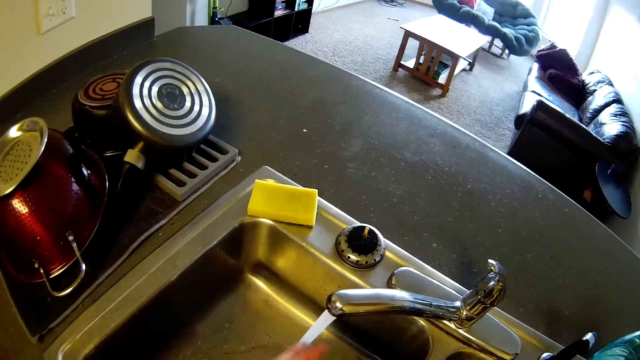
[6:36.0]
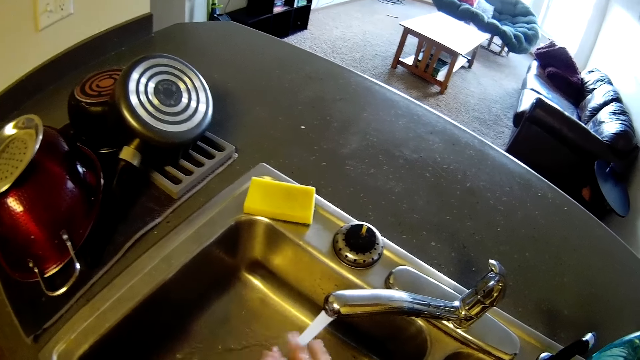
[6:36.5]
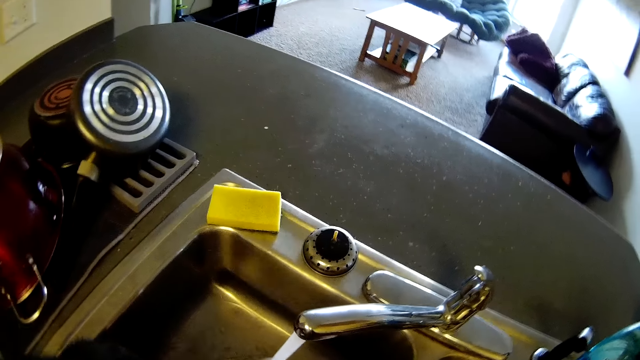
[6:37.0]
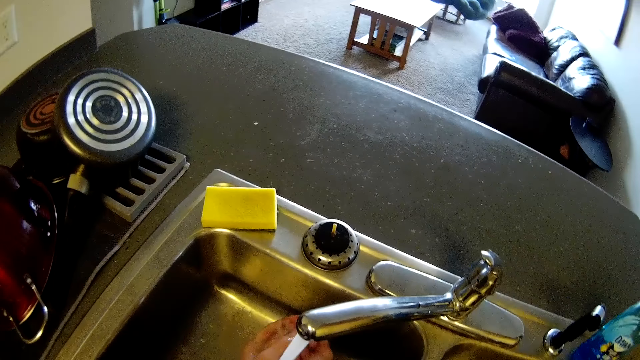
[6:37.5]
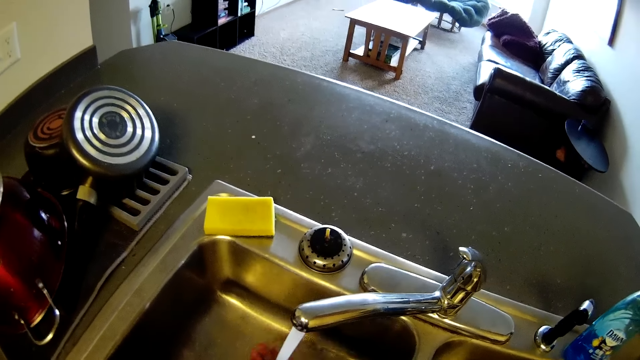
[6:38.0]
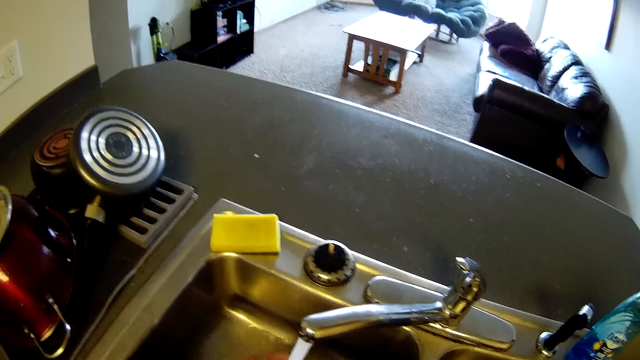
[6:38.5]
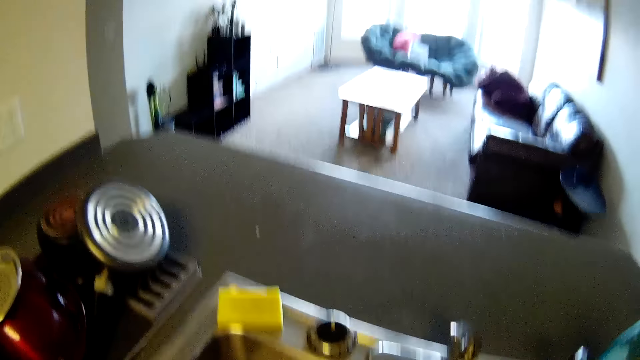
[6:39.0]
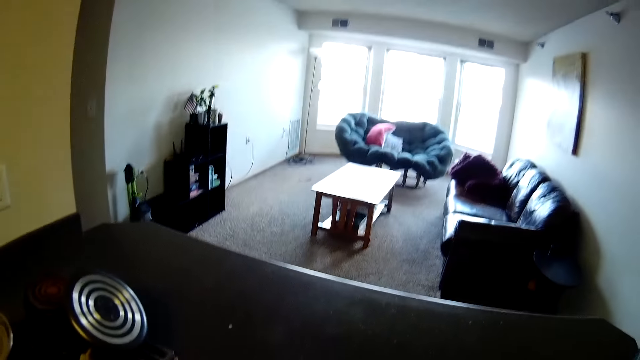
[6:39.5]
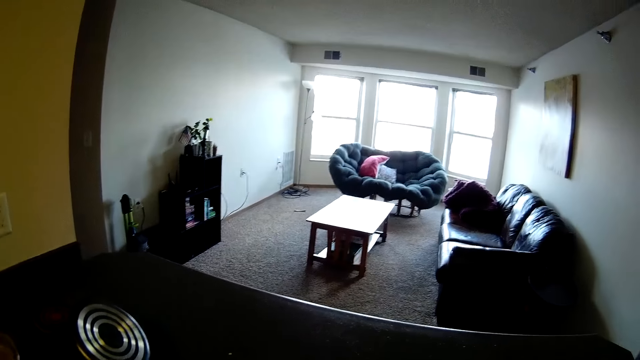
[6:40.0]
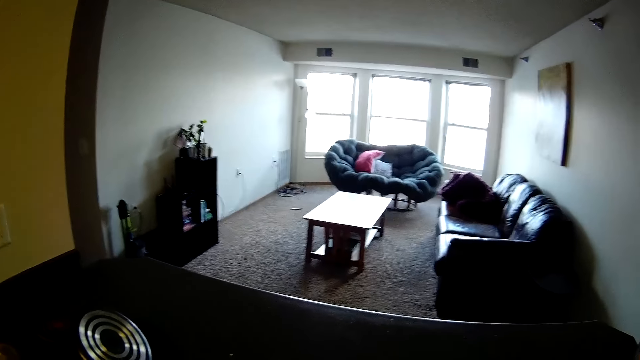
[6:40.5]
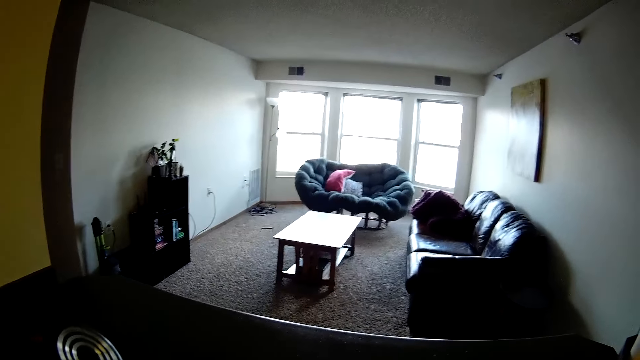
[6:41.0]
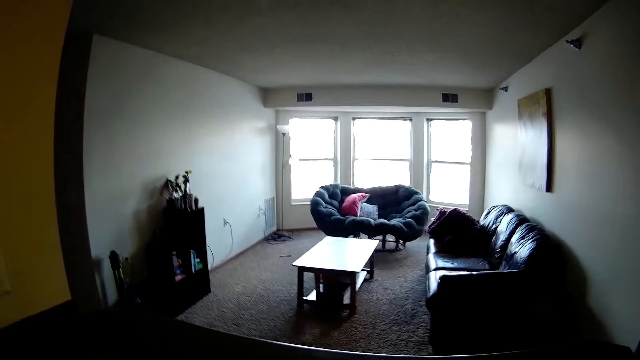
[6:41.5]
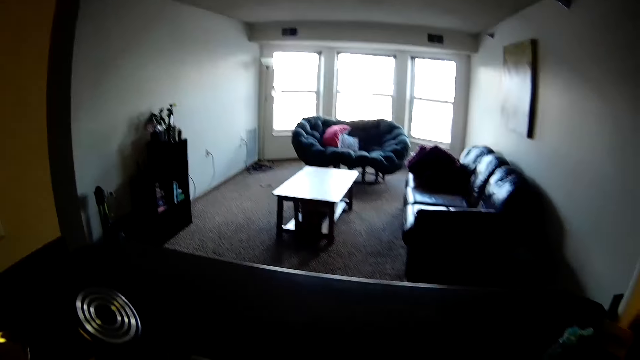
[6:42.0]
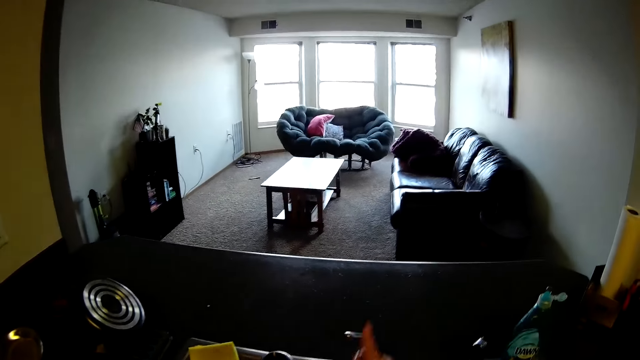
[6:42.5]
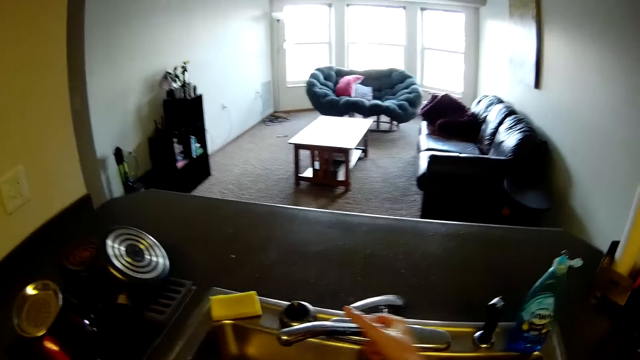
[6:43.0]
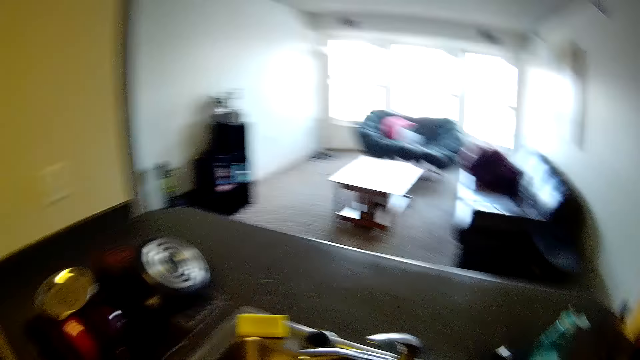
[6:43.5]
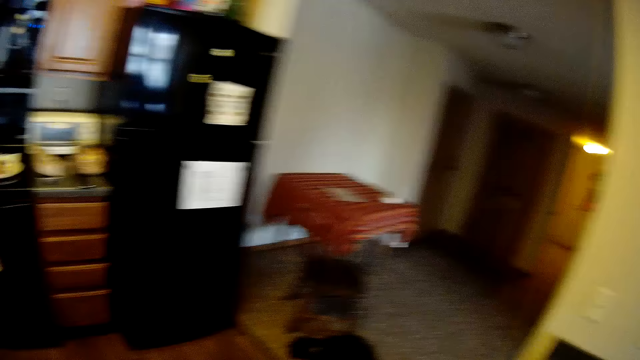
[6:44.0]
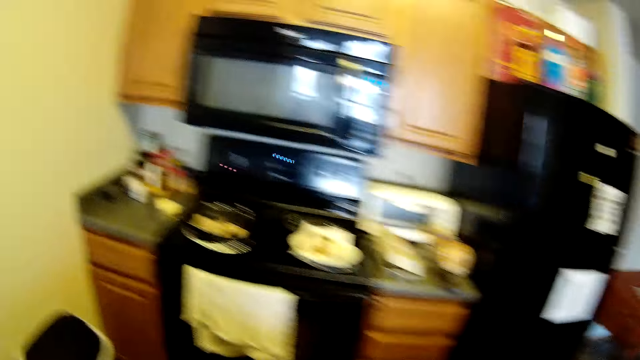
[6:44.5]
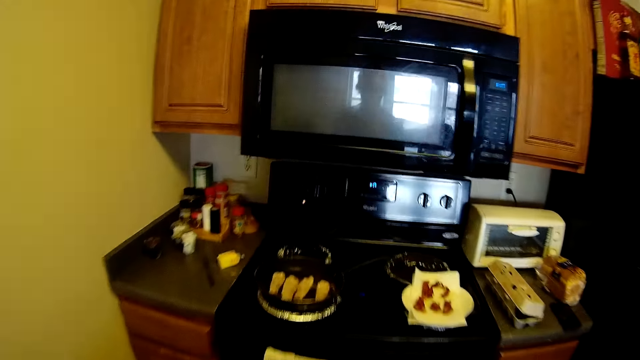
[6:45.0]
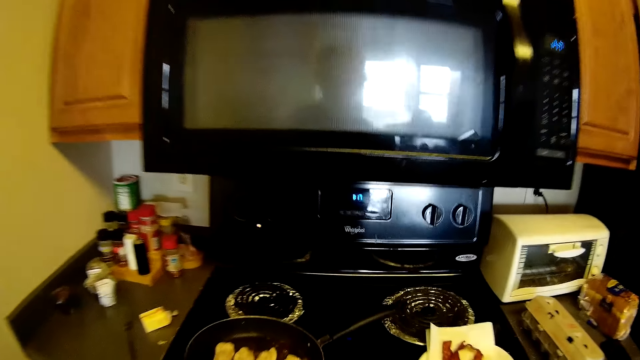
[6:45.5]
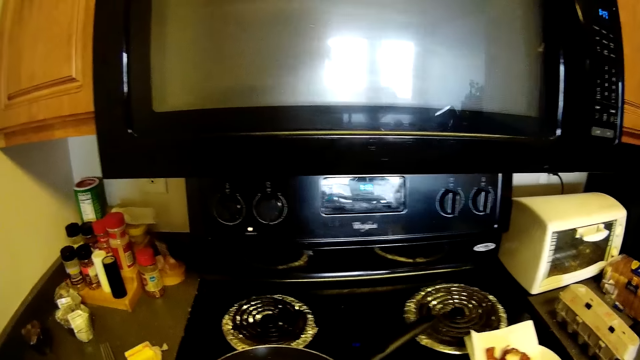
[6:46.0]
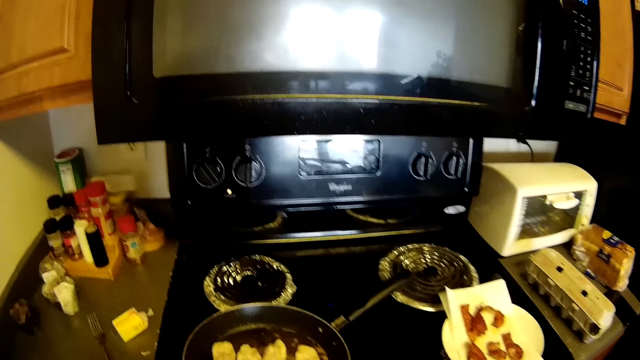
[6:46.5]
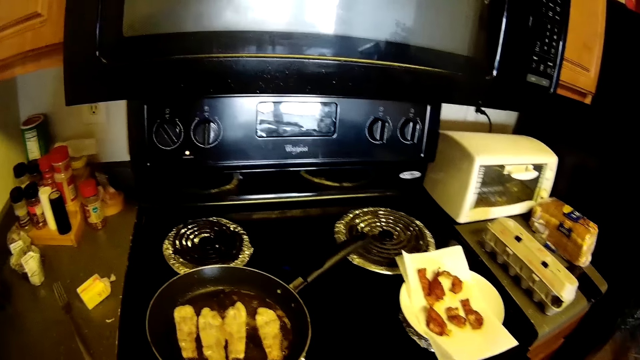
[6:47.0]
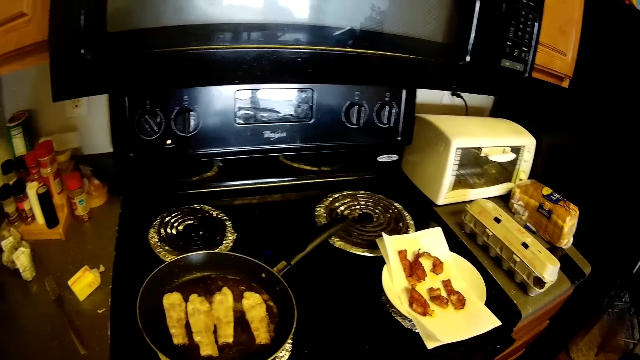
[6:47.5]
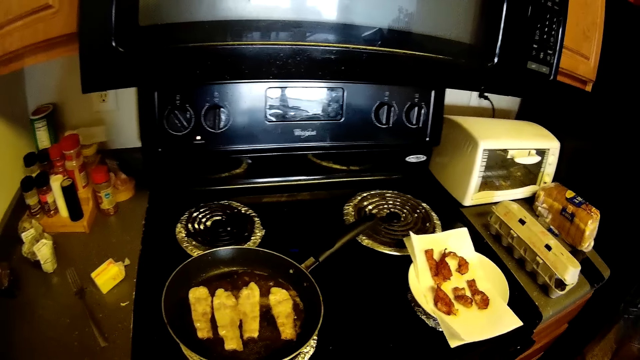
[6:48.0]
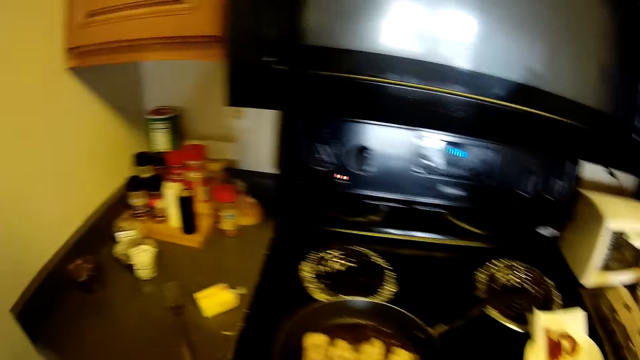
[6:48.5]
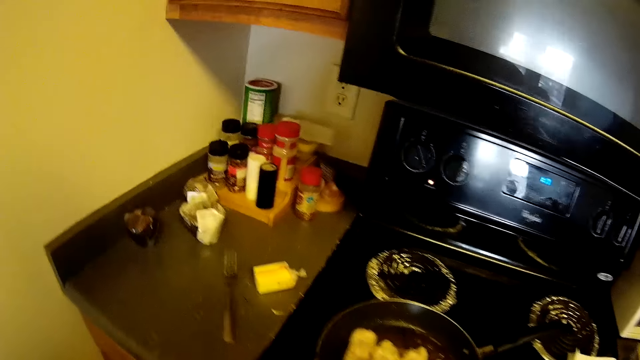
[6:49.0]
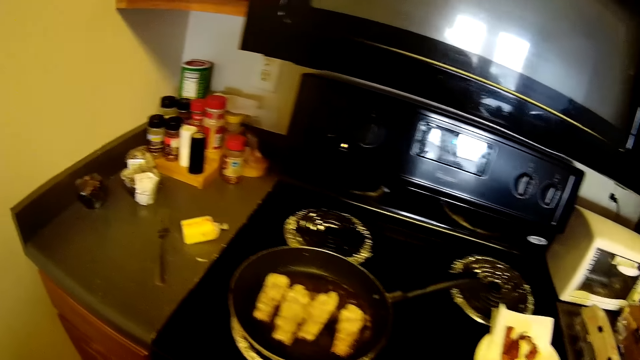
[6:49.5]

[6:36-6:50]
The camera wearer closes a tap with her right hand. She walks and wipes her hands.

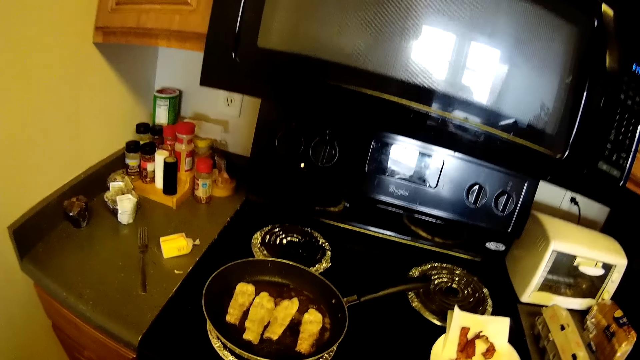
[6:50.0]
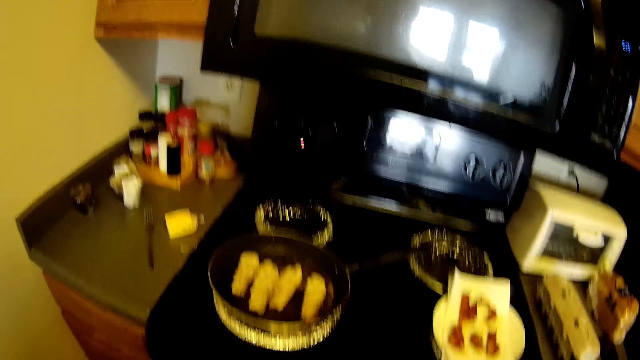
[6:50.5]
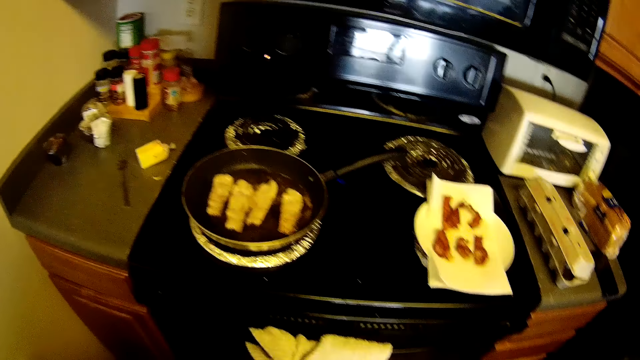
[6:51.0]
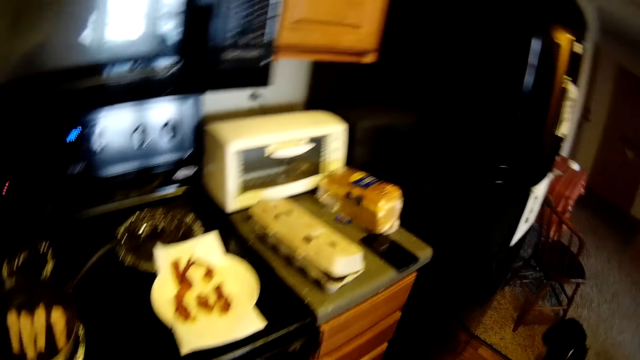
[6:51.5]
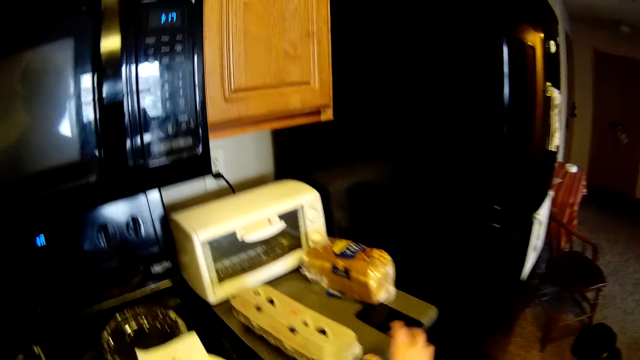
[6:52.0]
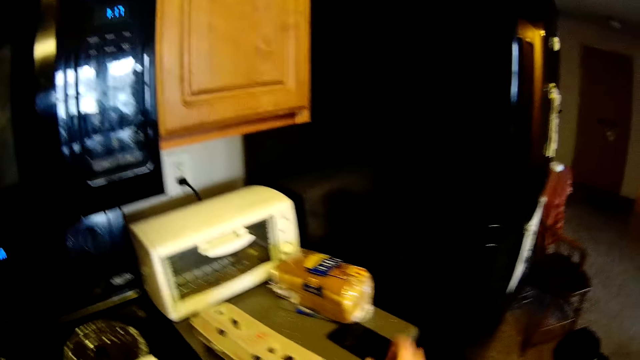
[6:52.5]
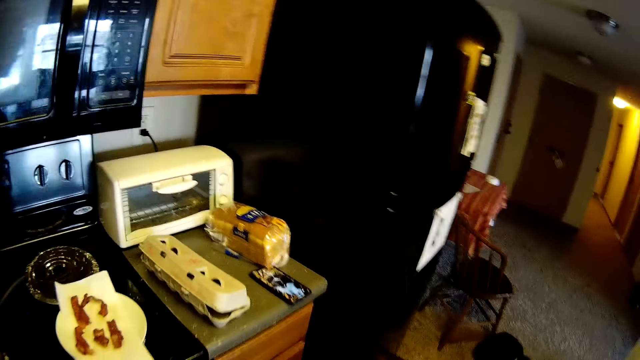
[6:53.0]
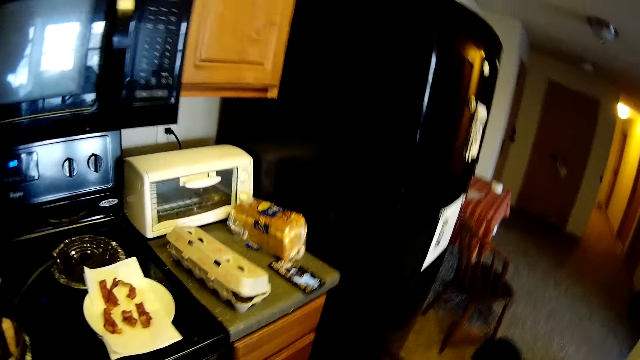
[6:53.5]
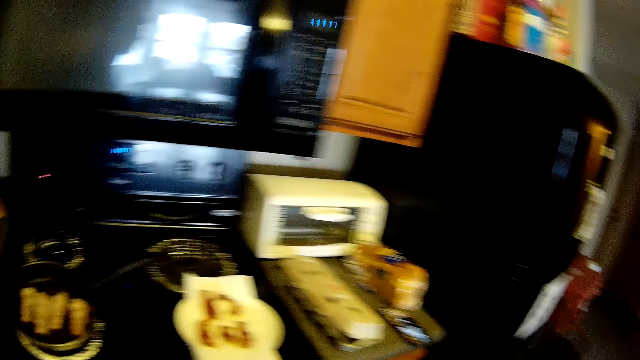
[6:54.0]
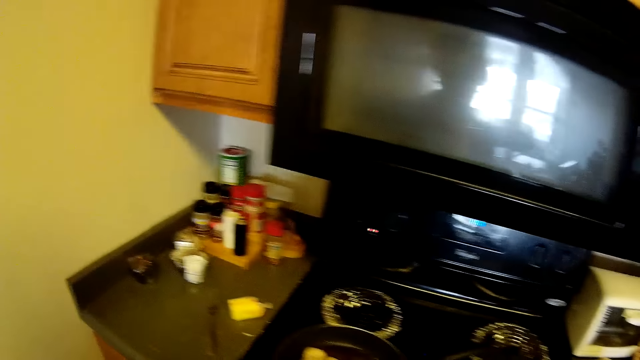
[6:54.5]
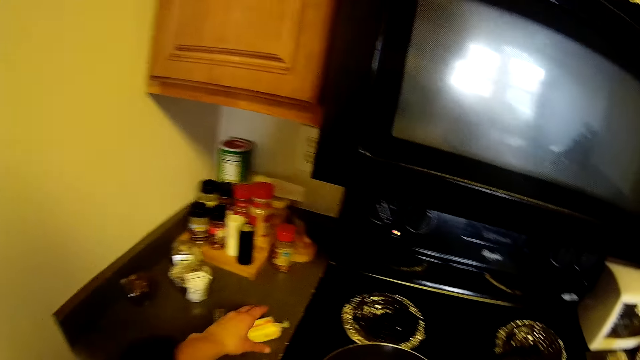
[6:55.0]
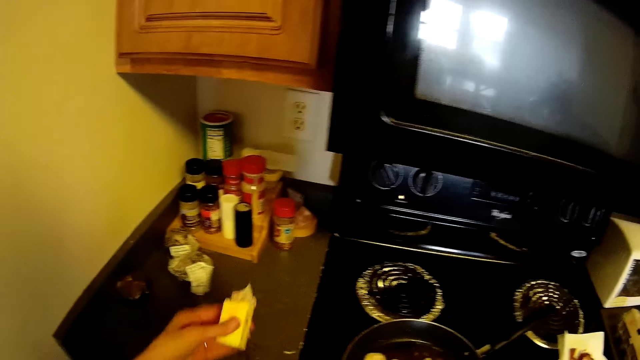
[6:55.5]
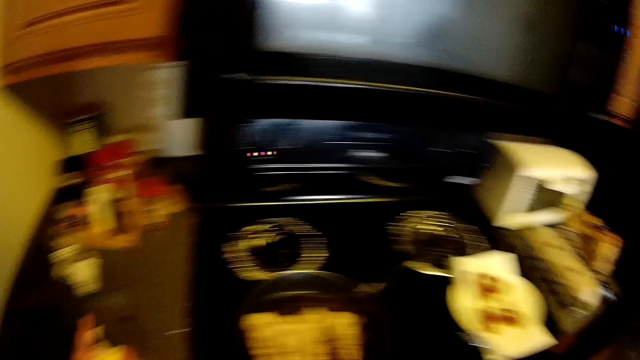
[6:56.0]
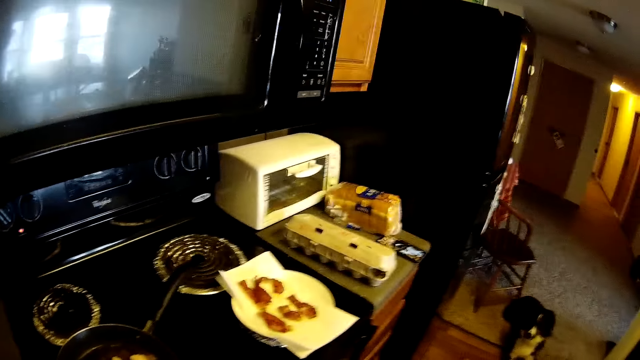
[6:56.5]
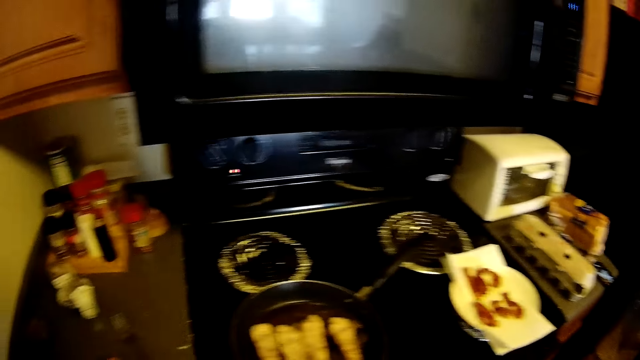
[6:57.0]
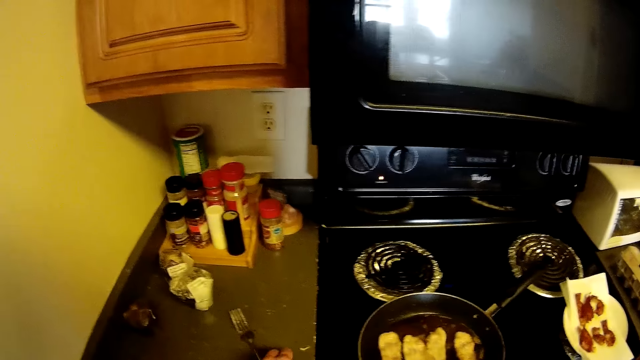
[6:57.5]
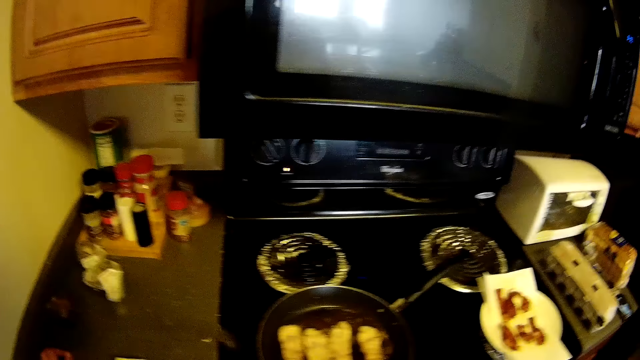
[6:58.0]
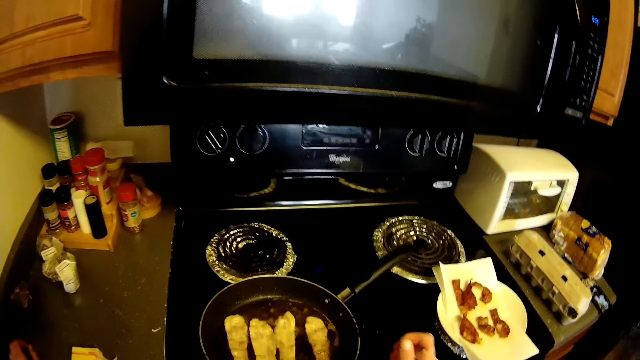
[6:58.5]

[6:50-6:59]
The camera wearer looks around. She touches a phone on the slab with her right hand. She picks up a cube of oil or margarine in a nylon from the slab with her left hand. She looks around. She picks up the fork from the slab with her right hand. She puts the margarine on the kitchen cabinet. She places her right hand on the slab.
